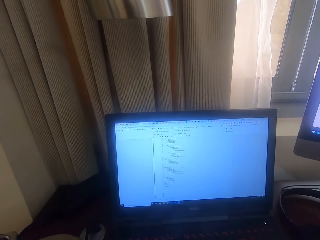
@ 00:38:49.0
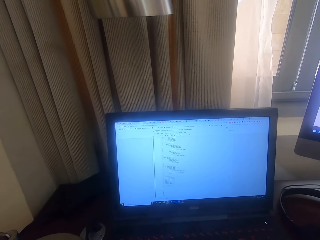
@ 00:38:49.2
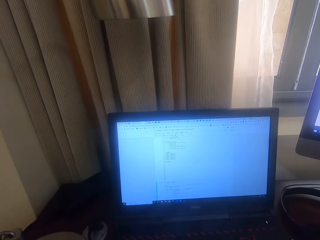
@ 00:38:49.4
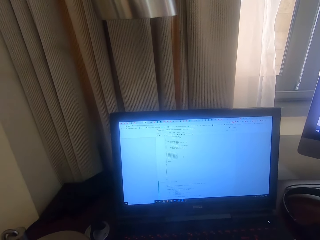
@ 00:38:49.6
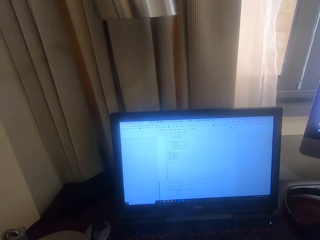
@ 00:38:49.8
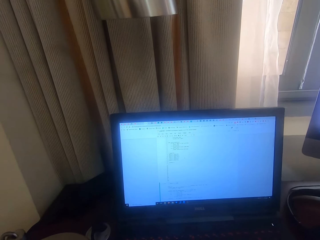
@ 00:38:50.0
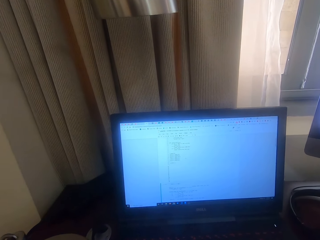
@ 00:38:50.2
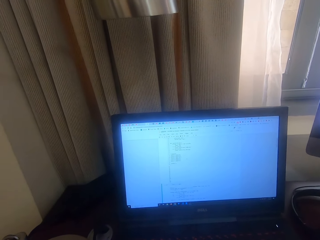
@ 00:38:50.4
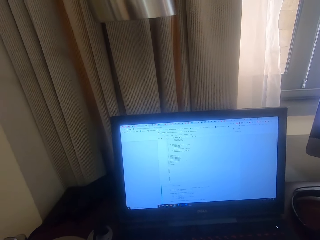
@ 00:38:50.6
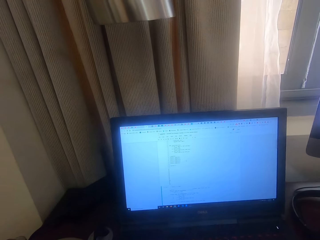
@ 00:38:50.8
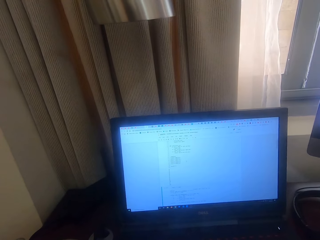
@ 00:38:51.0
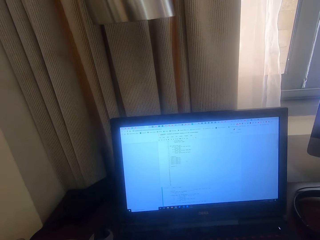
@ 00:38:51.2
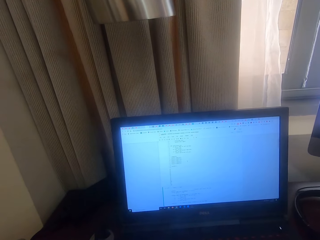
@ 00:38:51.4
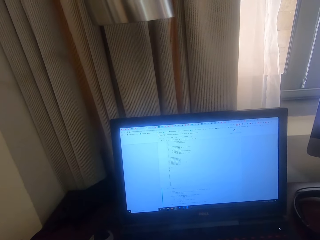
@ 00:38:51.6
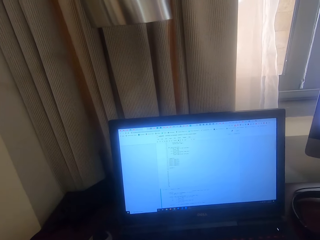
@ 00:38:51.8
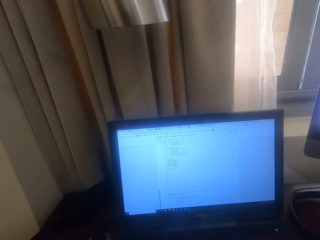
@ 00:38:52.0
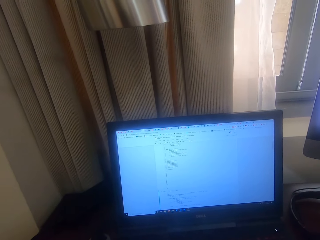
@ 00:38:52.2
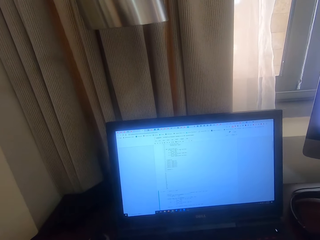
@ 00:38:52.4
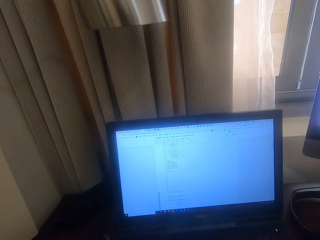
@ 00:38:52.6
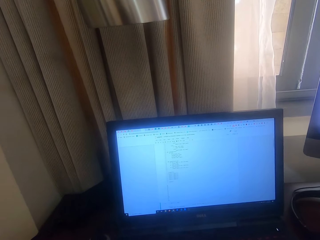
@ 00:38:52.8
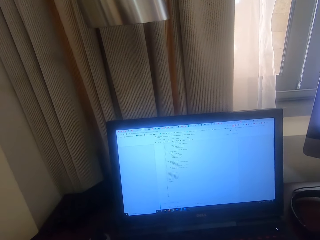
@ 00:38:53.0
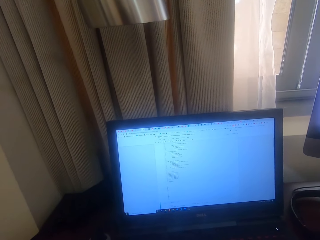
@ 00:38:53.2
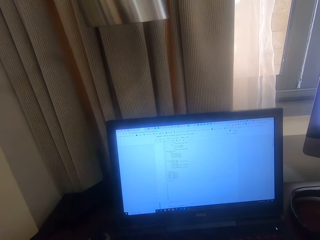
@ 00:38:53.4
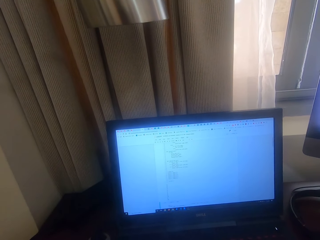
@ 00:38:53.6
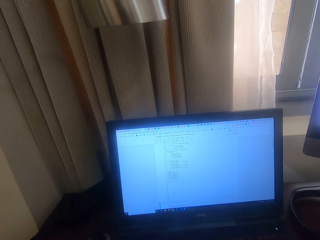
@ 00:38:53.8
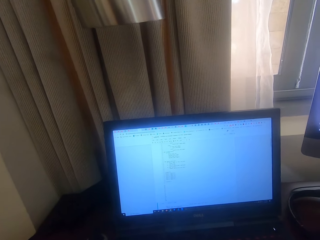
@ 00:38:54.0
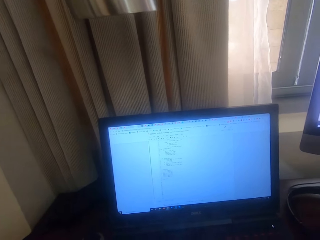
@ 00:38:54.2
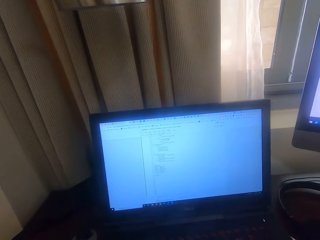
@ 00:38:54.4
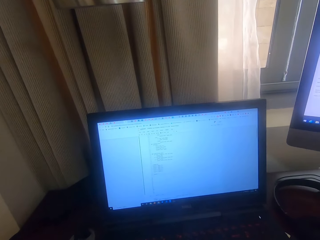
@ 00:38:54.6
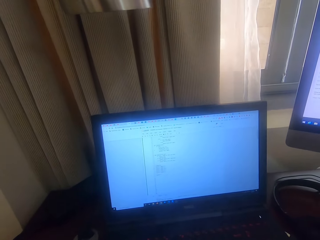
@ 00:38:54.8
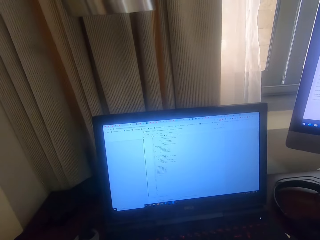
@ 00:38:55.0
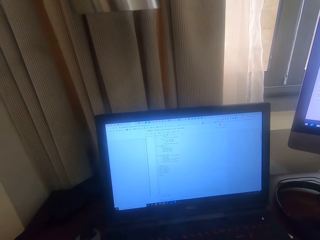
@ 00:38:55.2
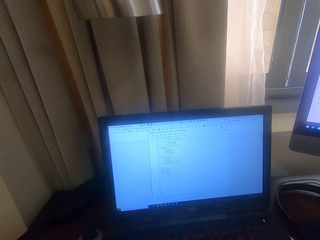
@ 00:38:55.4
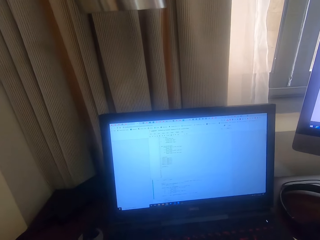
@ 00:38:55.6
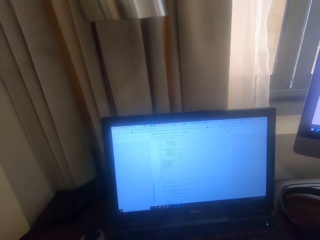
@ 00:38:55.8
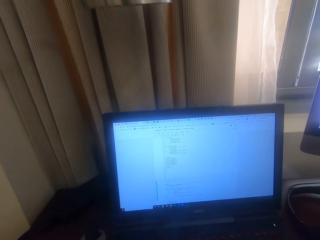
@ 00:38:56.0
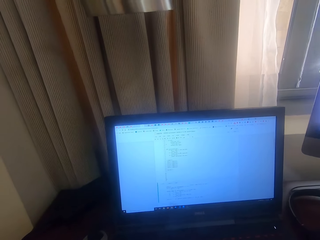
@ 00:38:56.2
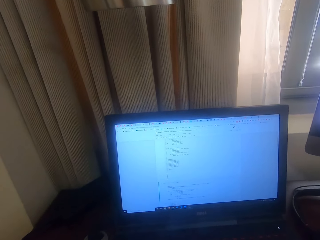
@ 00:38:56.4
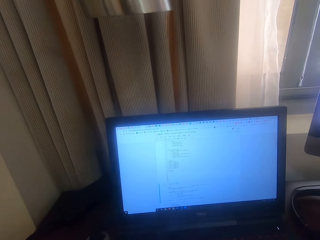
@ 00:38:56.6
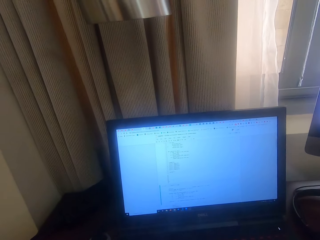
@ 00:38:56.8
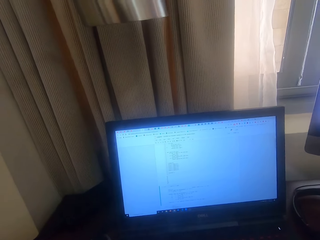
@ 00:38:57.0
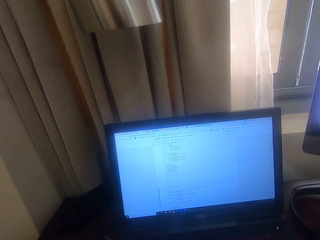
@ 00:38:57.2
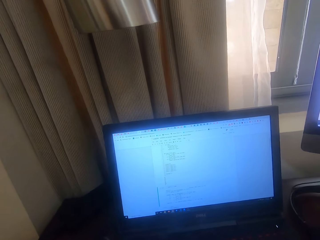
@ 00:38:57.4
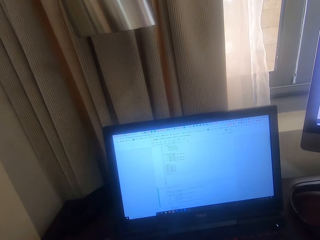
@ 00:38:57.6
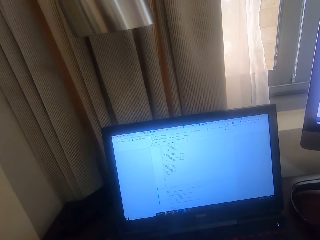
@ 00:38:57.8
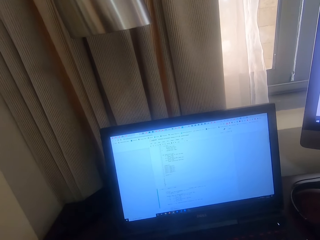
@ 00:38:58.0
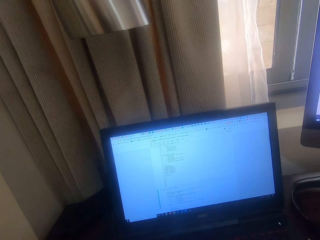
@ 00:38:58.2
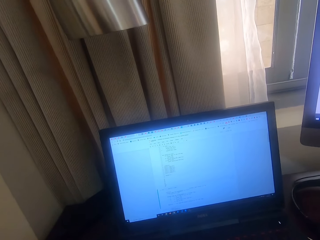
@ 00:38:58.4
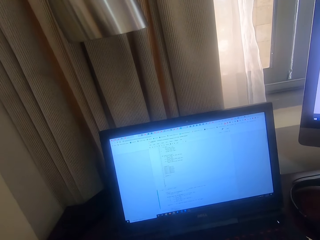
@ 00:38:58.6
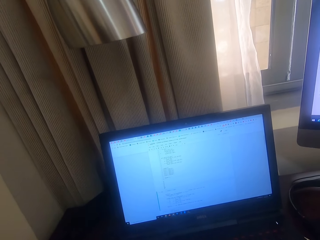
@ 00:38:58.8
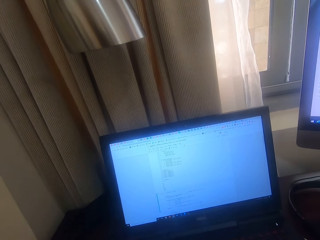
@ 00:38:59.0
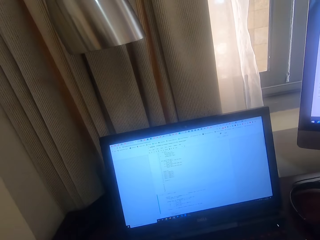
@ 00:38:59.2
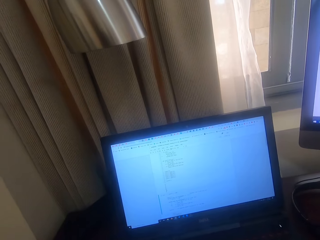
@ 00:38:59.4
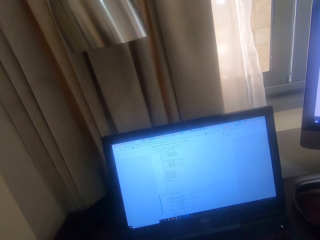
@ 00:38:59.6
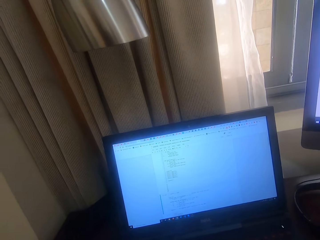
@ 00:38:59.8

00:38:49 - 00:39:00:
The camera wearer uses a desktop.

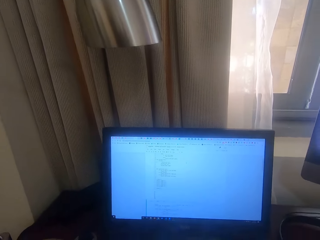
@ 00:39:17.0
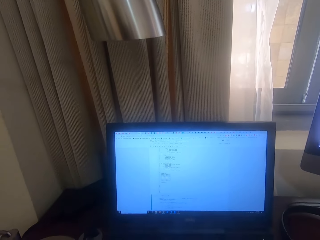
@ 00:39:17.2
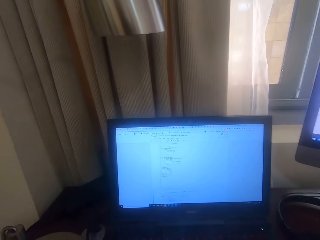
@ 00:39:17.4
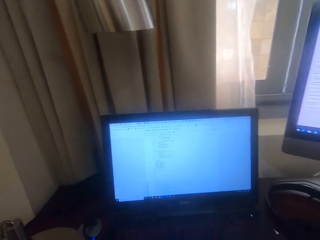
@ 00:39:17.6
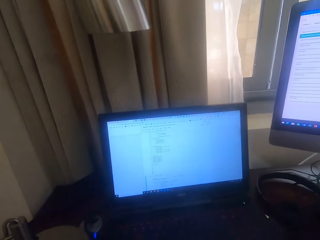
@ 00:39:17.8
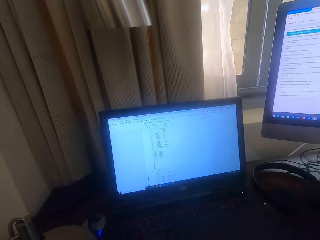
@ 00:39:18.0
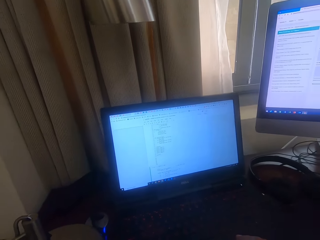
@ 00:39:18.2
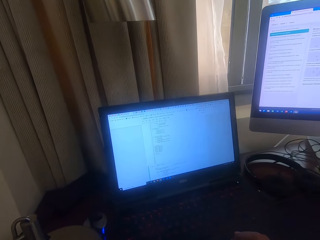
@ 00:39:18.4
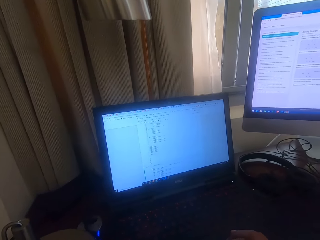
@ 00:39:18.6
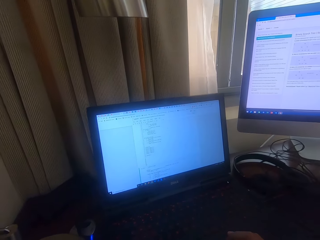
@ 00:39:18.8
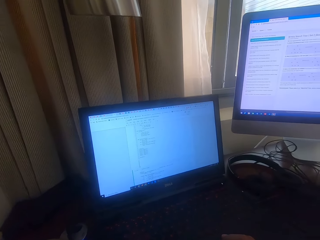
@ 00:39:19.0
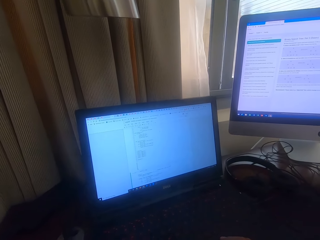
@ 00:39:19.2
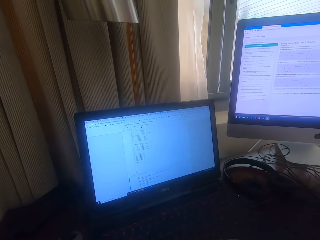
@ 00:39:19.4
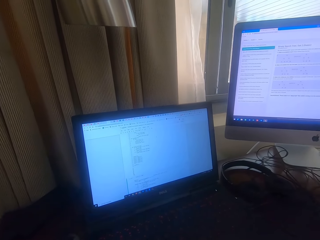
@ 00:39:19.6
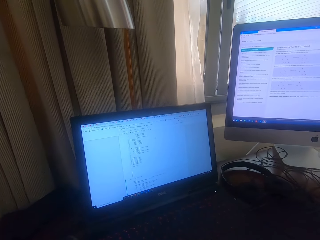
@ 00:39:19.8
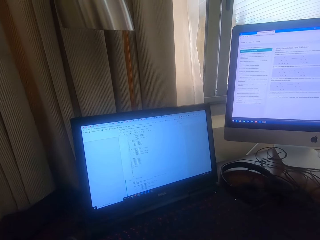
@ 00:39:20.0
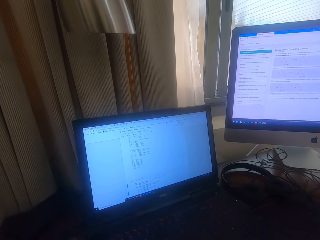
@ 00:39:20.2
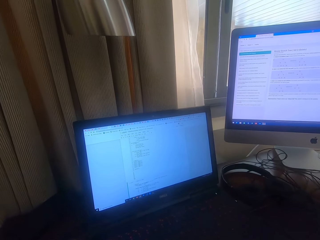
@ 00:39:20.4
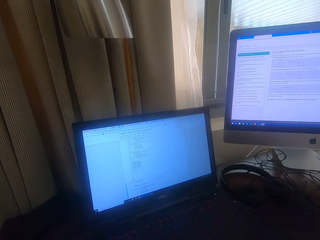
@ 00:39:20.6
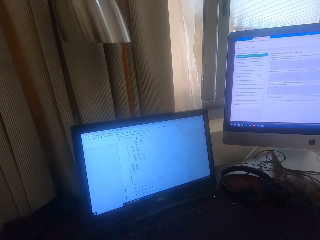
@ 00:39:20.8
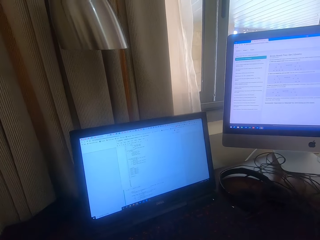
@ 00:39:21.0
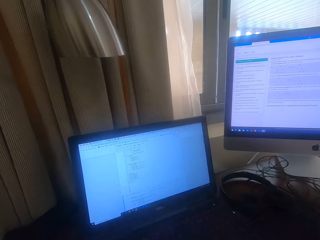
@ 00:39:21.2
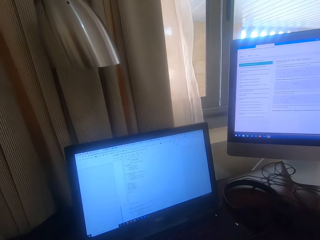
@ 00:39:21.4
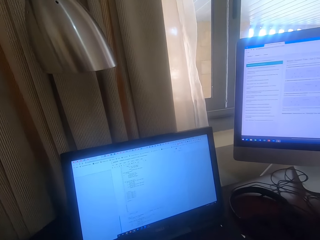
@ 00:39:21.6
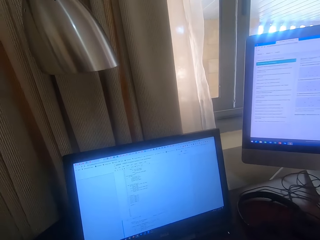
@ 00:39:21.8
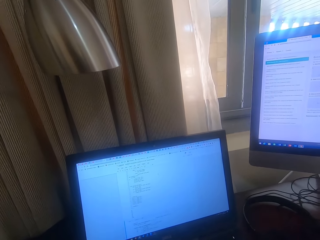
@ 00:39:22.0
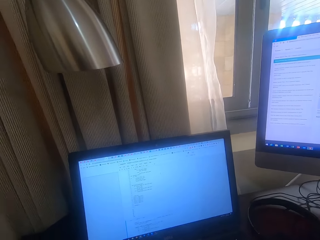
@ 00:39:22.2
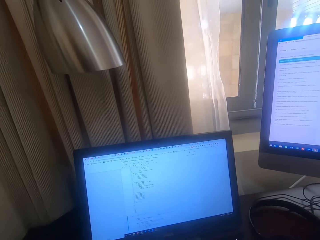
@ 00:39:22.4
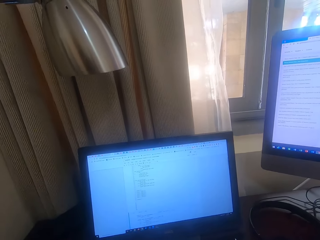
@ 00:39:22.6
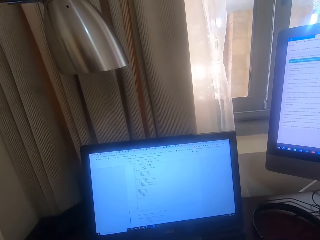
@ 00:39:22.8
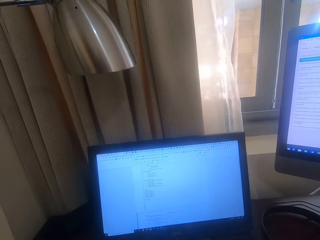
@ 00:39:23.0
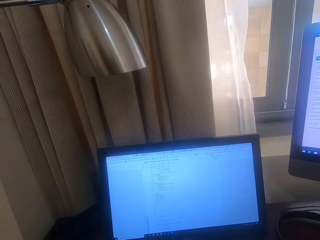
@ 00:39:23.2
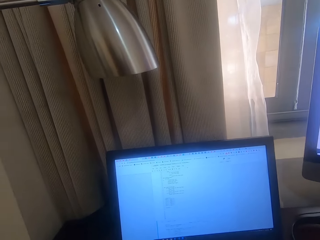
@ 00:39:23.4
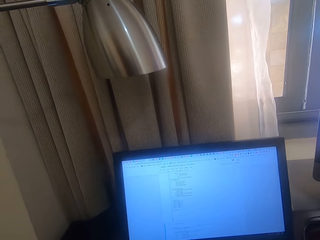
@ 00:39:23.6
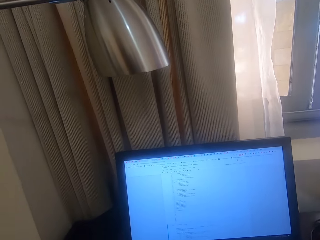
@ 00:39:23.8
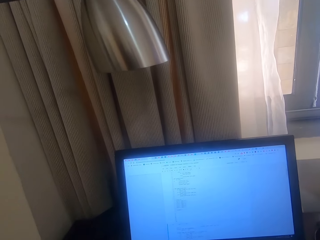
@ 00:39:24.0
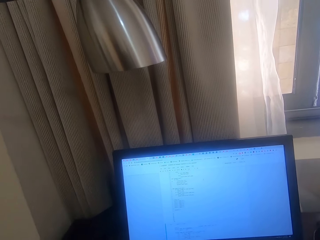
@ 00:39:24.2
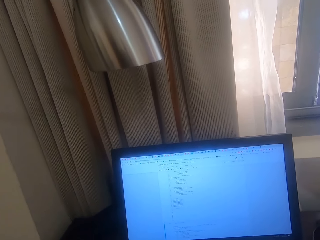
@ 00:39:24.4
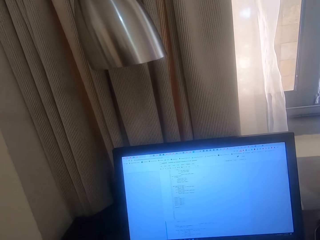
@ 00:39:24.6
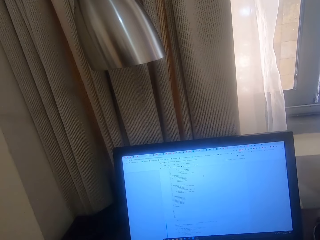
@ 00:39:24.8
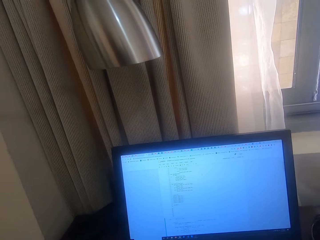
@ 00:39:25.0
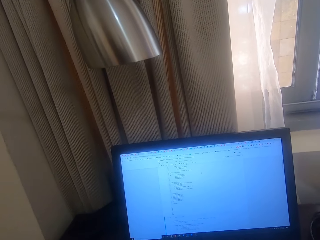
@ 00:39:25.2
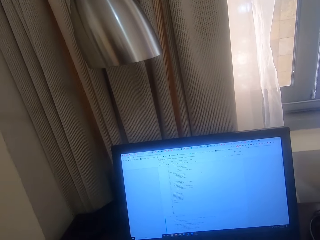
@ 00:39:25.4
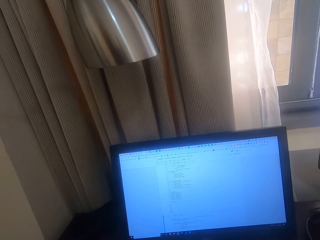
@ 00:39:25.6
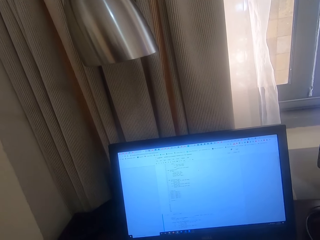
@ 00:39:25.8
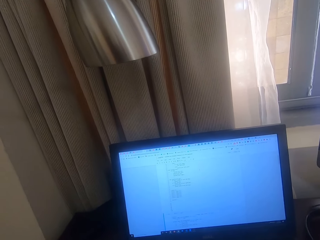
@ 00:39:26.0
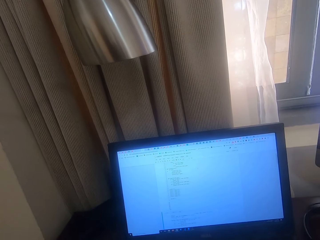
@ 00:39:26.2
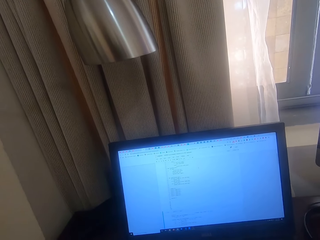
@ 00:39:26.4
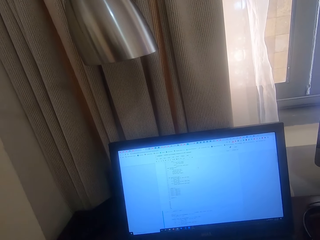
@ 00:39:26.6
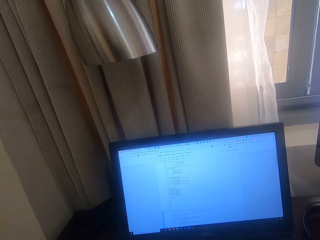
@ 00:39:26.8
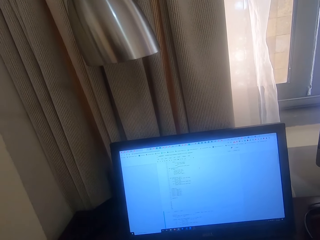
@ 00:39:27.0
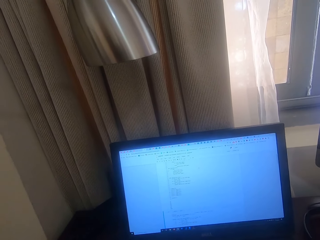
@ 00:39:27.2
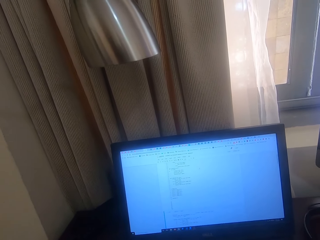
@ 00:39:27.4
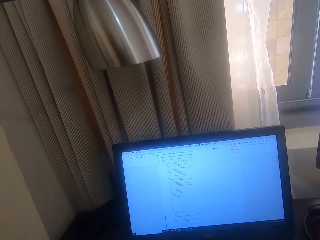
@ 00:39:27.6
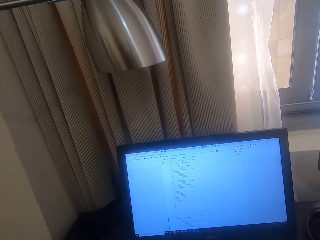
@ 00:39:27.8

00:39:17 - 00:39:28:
The camera wearer looks around. They look at the laptop.
